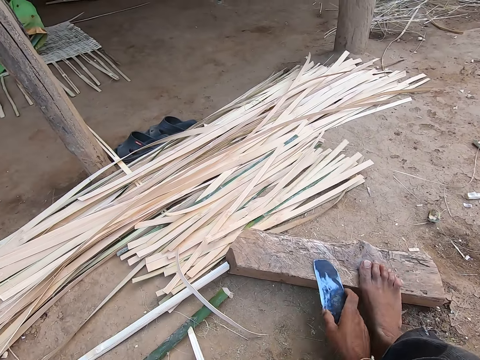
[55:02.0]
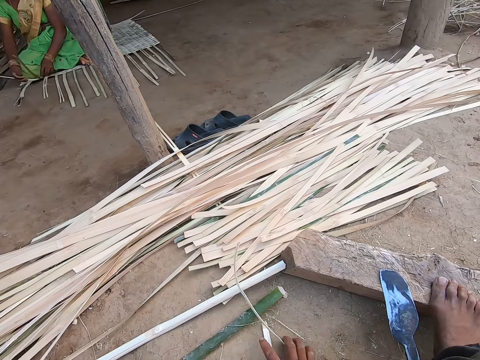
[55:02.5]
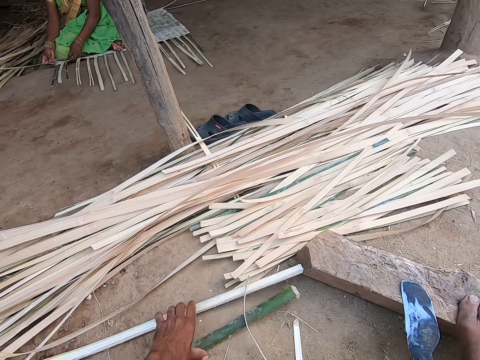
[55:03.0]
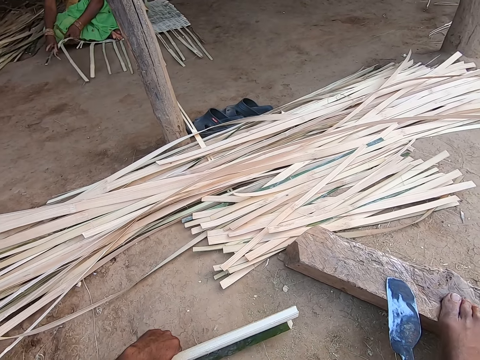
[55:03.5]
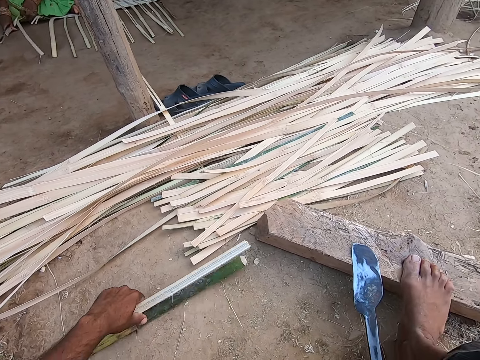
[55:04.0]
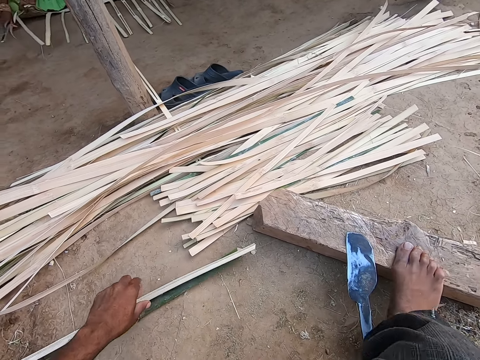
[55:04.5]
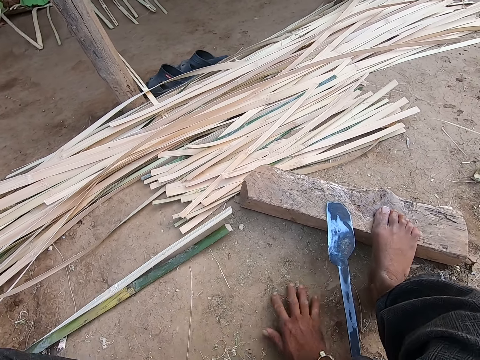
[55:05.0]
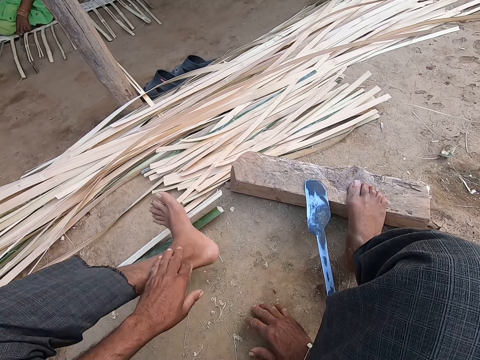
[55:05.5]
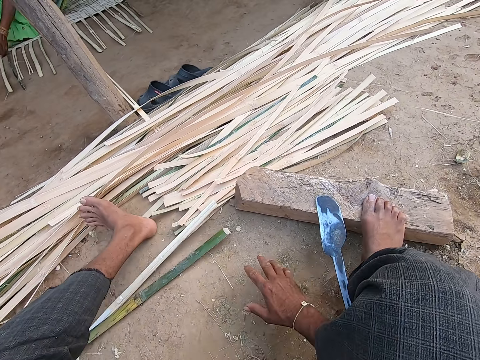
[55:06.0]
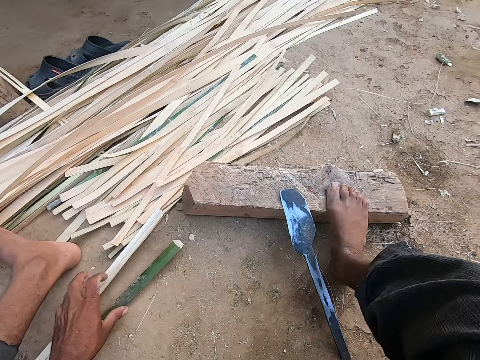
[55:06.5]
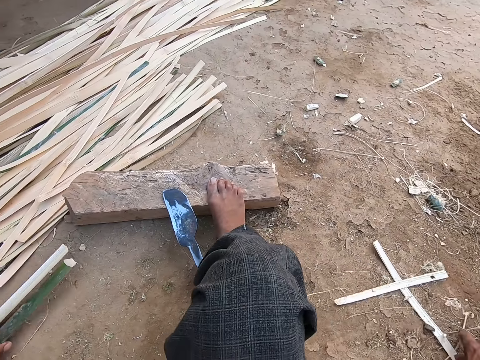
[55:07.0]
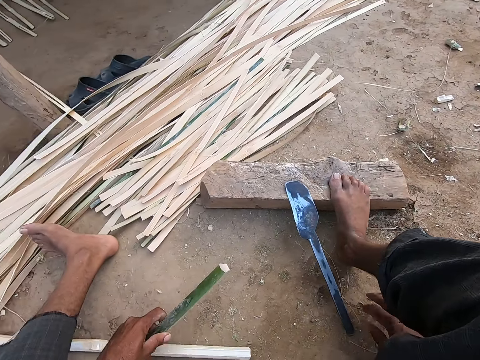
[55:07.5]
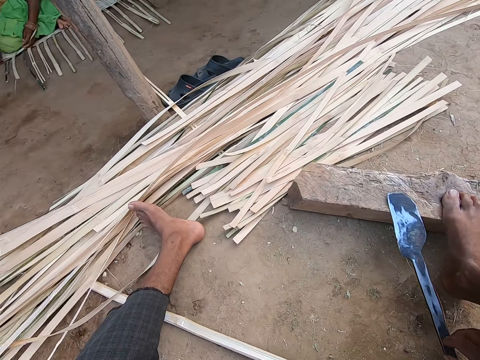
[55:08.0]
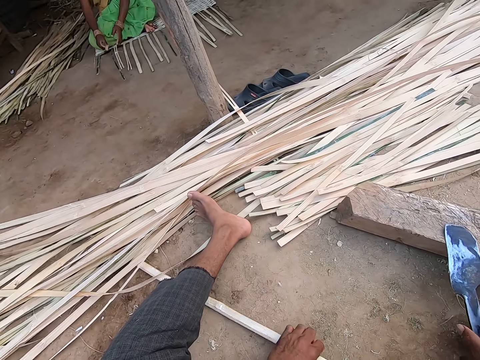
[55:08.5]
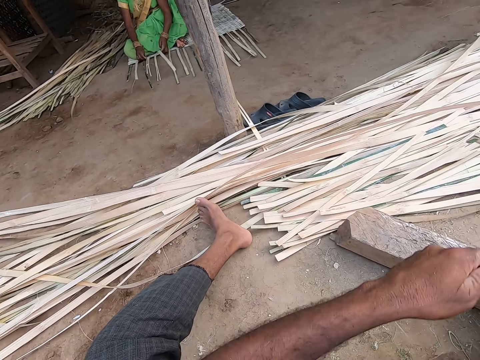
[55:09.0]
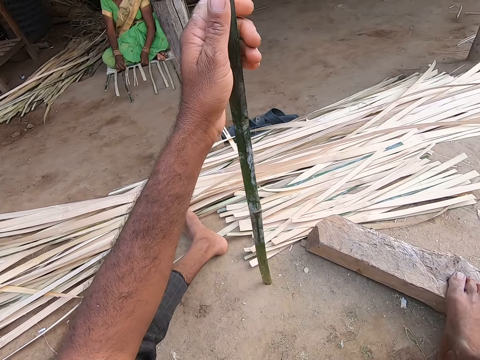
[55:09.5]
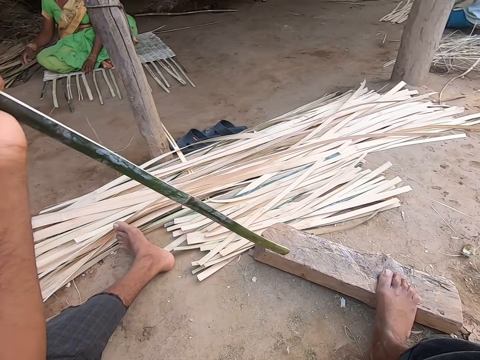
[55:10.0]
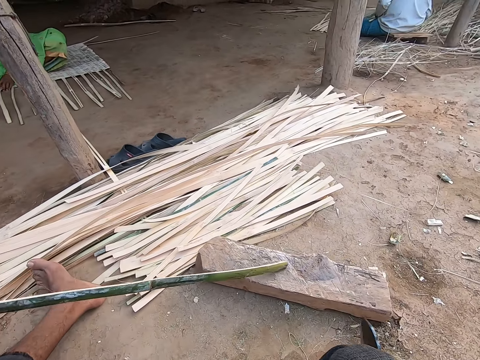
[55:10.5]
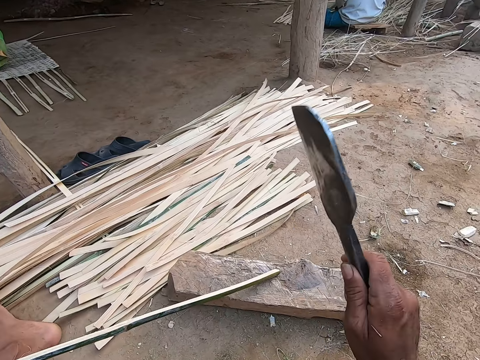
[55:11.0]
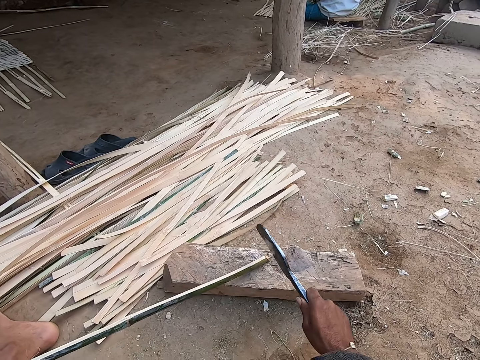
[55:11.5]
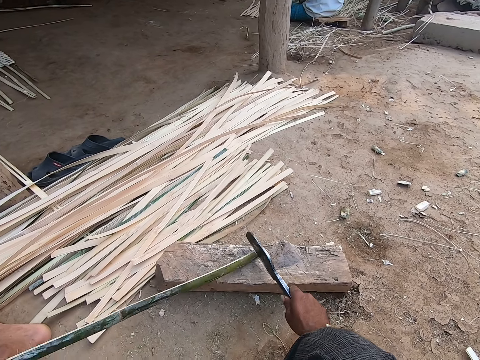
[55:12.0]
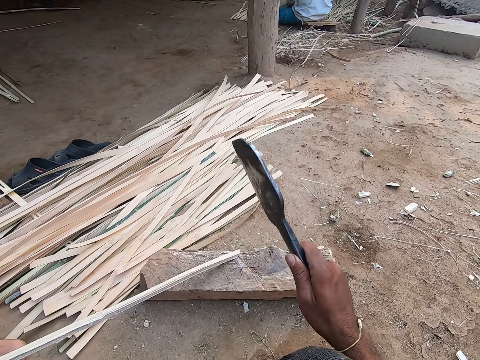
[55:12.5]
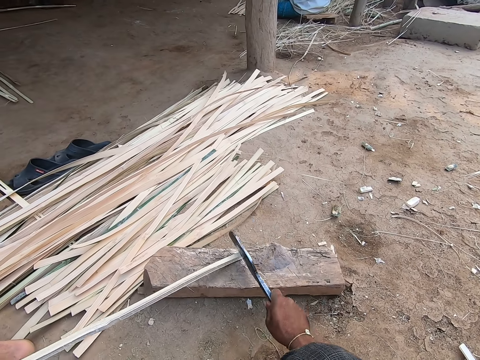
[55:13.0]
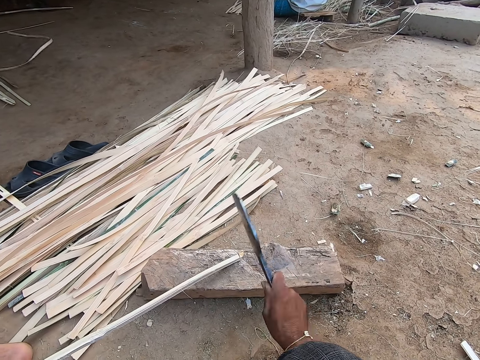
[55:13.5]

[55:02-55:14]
The camera wearer drops the bamboo strip on the bamboo strips with his left hand. He drops the sickle knife on the wood with his right hand. He moves some bamboo strips on the ground with his right hand. He moves some bamboo strips on the ground with his left hand. He scrapes the ground with his right hand. He wipes his hand on the ground. He scrapes the ground with his left hand. He picks up a bamboo strip from the ground with his left hand. He drops the bamboo strip on the ground with his left hand. He picks up a bamboo strip from the ground with his left hand. He picks up the sickle knife from the wood with his right hand. He places the bamboo strip on the wood with his left hand. He cuts the bamboo strip on the wood with the sickle knife in his right hand.

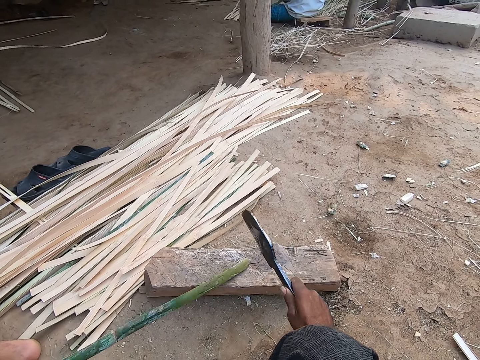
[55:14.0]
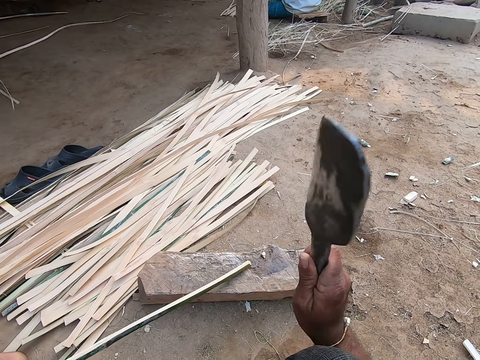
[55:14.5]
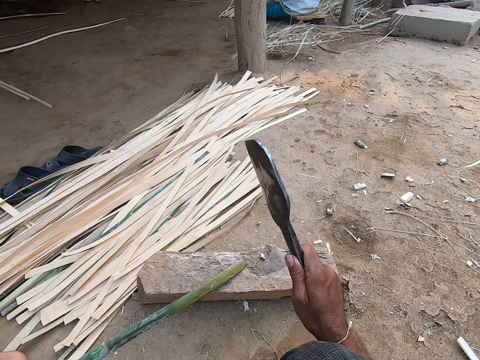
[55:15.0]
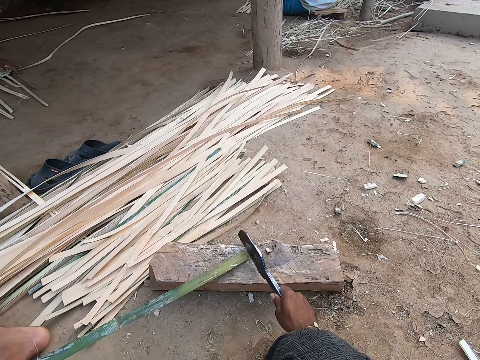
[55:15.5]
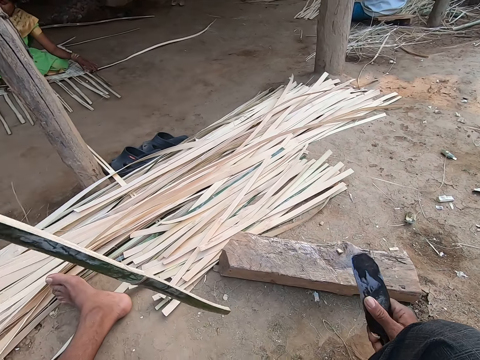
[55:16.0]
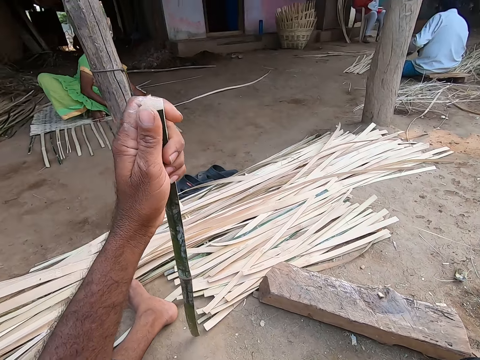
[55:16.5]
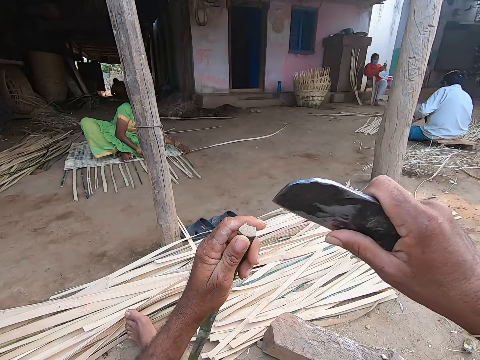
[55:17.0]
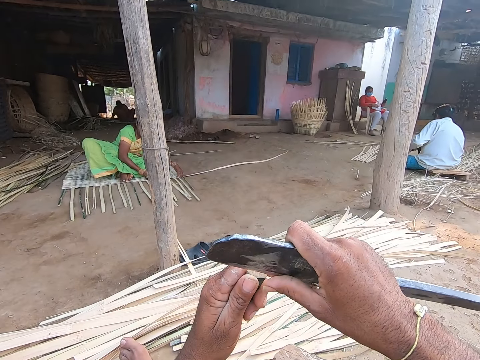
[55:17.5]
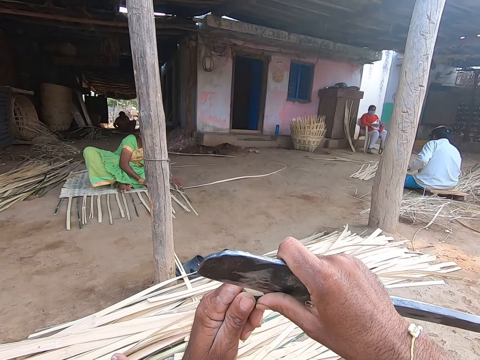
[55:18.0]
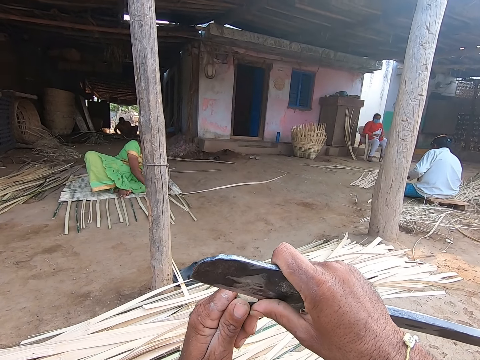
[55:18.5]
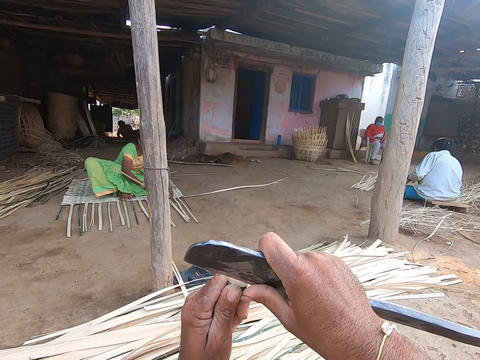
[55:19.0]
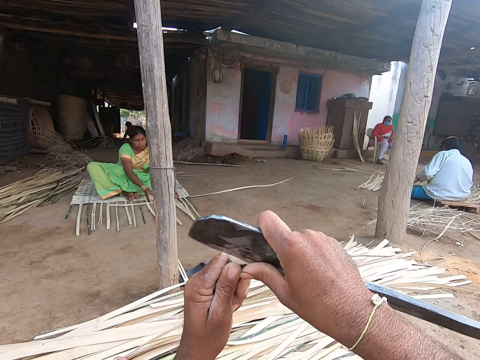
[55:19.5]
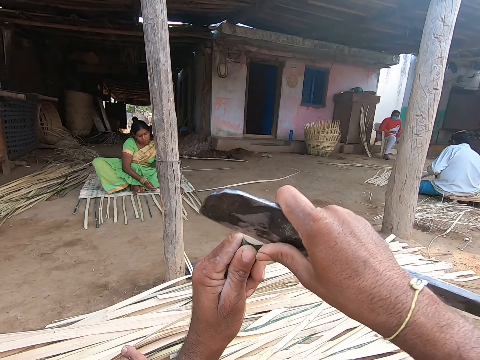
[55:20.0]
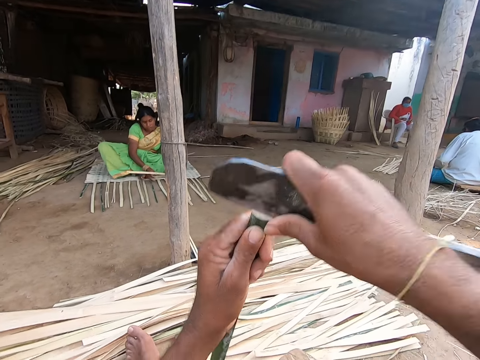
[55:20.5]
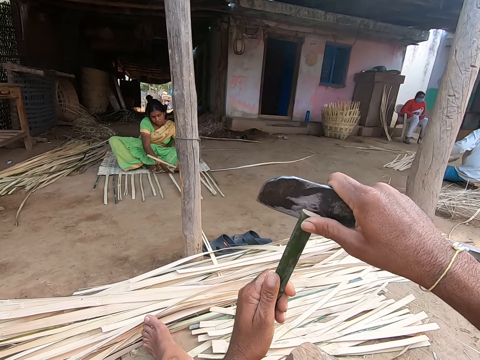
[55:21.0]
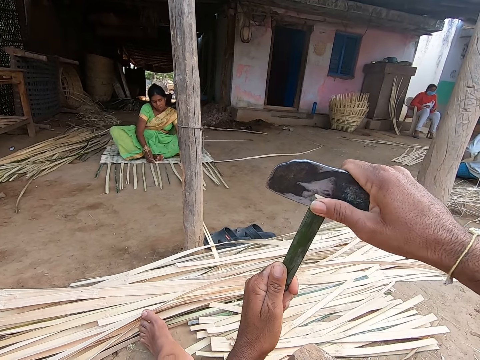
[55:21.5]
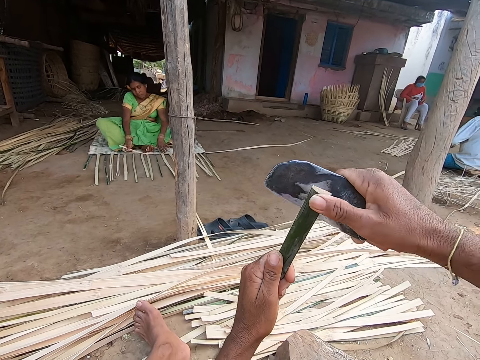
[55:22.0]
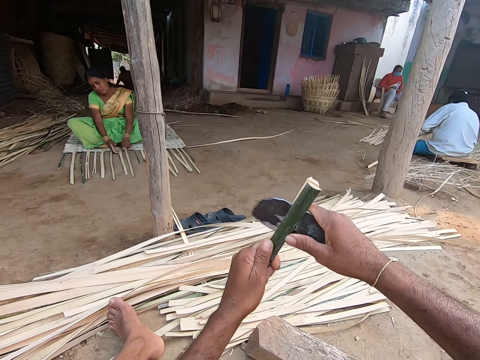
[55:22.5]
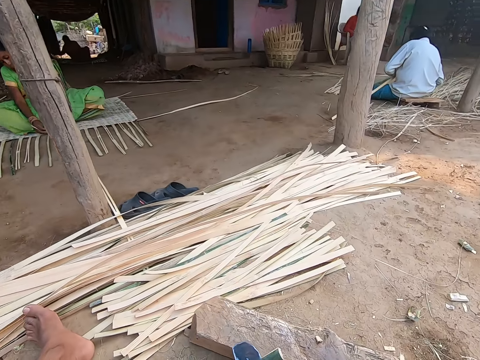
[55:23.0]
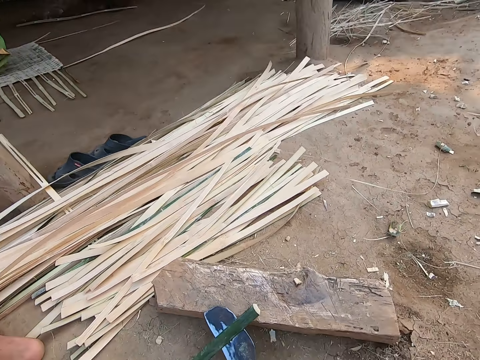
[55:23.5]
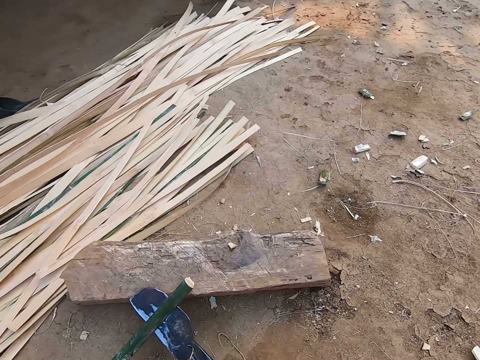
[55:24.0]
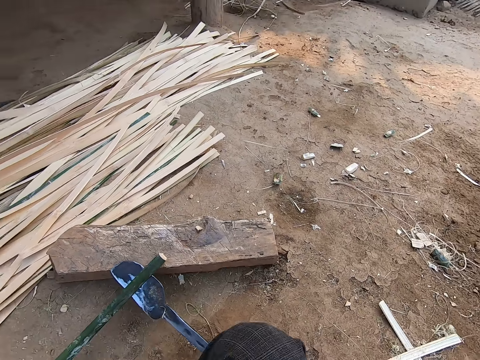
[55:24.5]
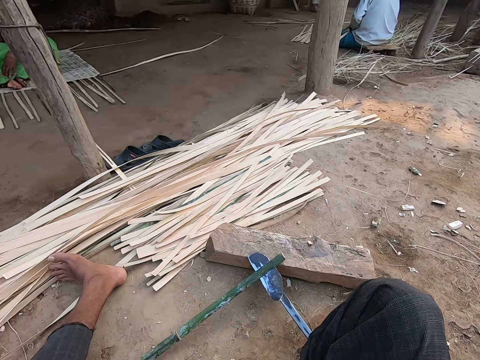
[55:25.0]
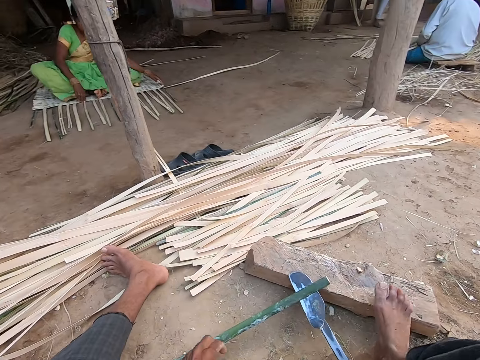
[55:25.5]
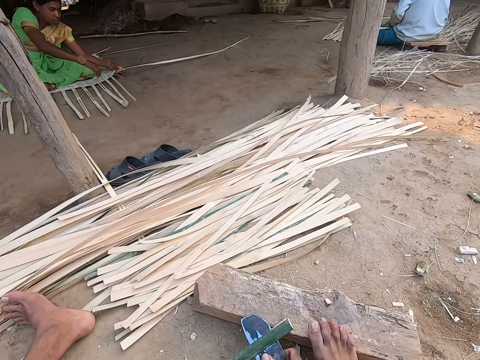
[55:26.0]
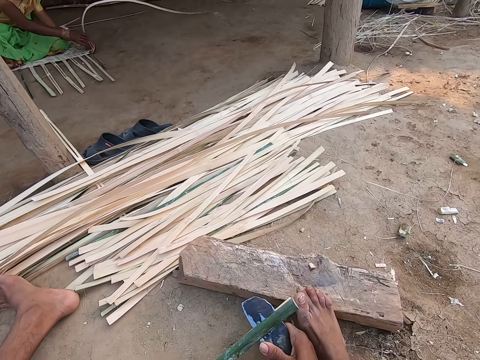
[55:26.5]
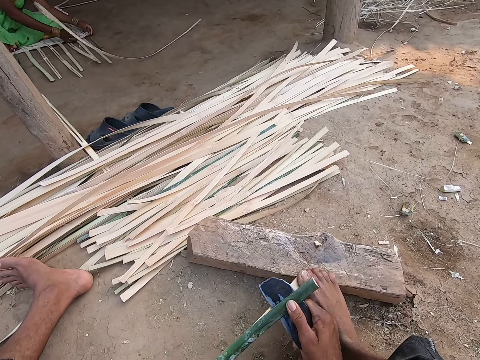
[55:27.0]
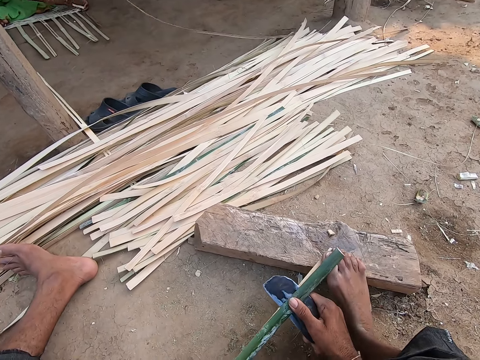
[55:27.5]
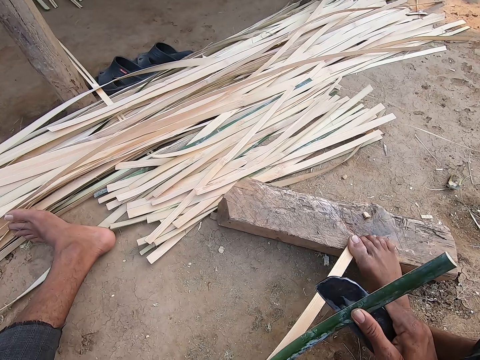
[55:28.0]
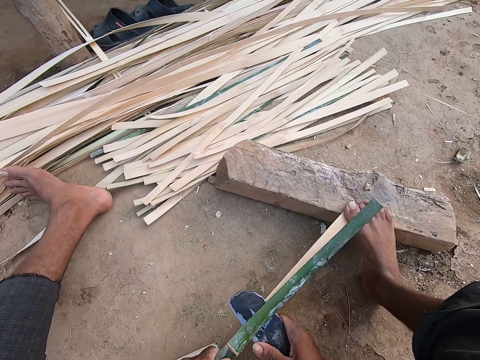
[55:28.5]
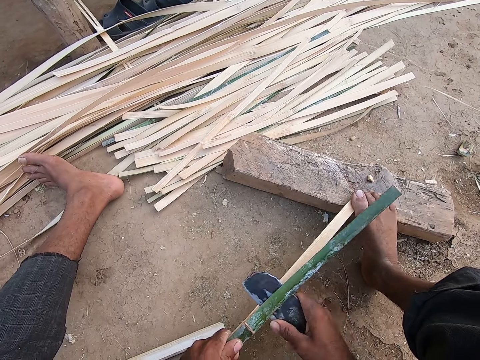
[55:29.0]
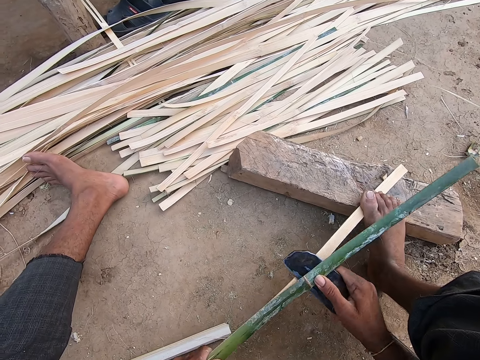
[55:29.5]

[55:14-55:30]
The camera wearer removes the bamboo strip from the wood with his left hand. He places the wood on the ground with his left hand. He cuts the reed with the knife. He peels the bamboo strip in his left hand with the sickle knife in his right hand. He drops the bamboo strip on the wood with his left hand. He places his right leg on the wood. He picks up the bamboo strip on the wood with his left hand. He holds the sickle knife in the bamboo strip with his right hand. He holds the bamboo strip on the wood with his right leg. He peels the bamboo strip in his left hand with the sickle knife in his right hand. He cuts the reed with the knife.
